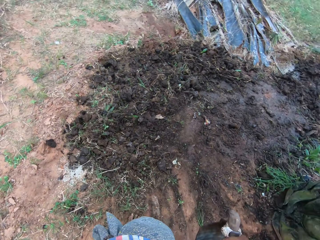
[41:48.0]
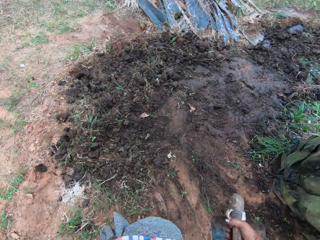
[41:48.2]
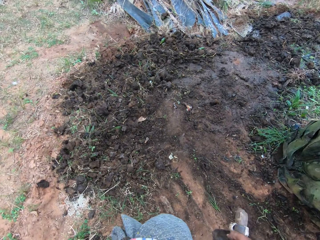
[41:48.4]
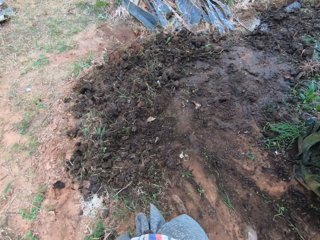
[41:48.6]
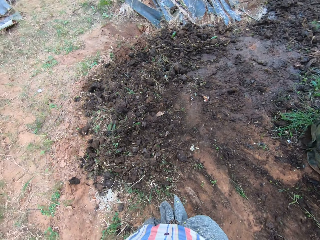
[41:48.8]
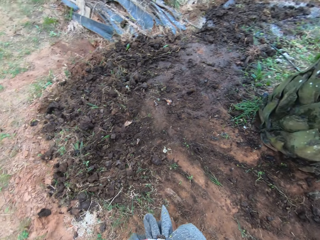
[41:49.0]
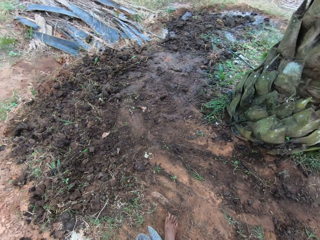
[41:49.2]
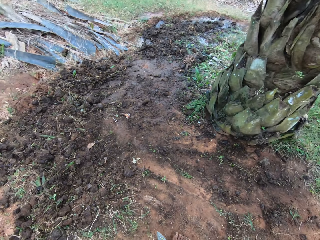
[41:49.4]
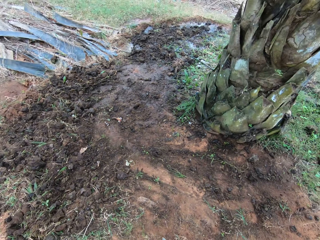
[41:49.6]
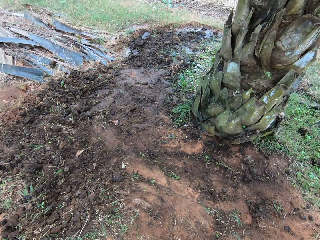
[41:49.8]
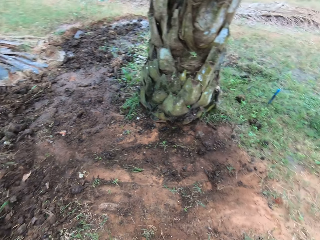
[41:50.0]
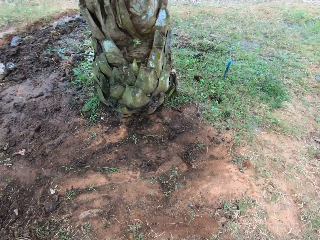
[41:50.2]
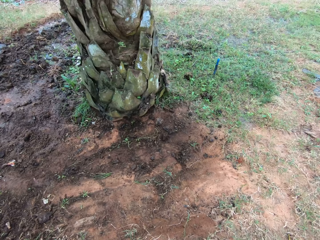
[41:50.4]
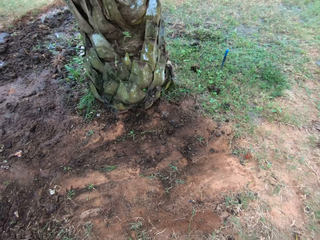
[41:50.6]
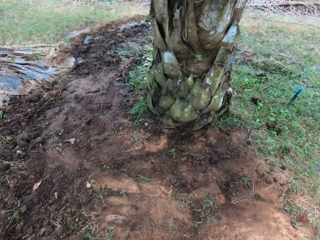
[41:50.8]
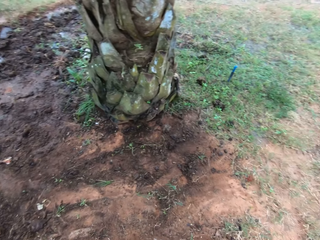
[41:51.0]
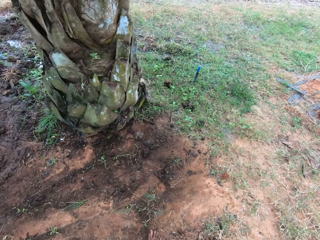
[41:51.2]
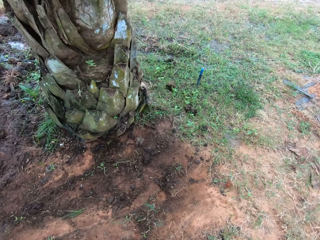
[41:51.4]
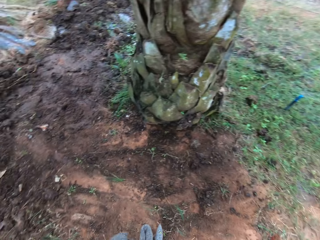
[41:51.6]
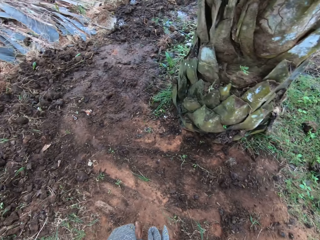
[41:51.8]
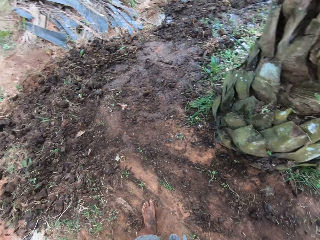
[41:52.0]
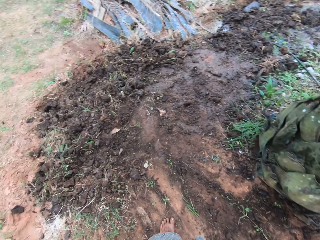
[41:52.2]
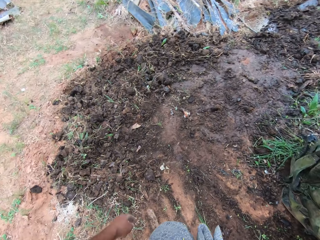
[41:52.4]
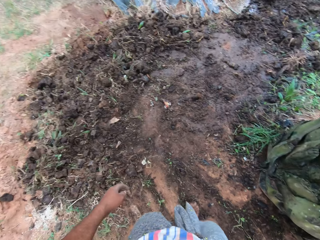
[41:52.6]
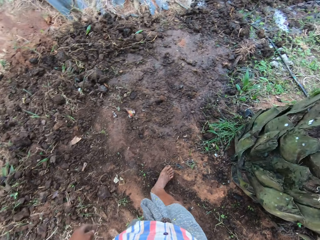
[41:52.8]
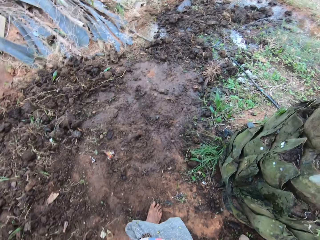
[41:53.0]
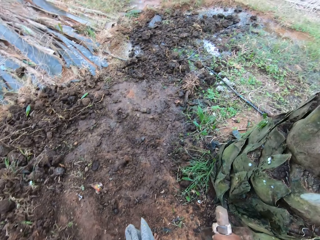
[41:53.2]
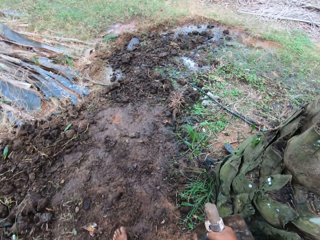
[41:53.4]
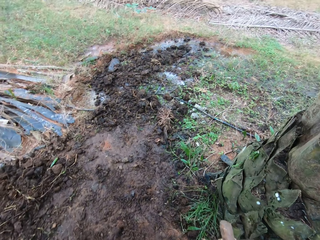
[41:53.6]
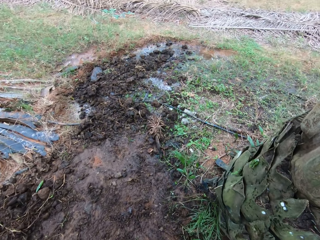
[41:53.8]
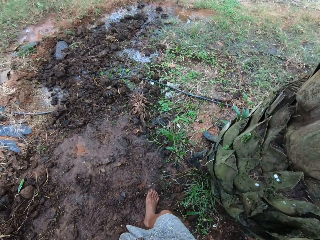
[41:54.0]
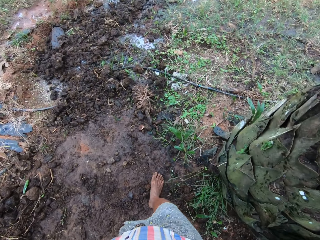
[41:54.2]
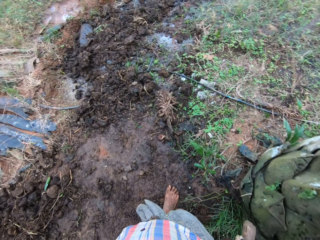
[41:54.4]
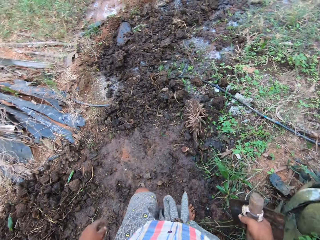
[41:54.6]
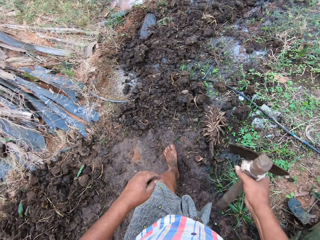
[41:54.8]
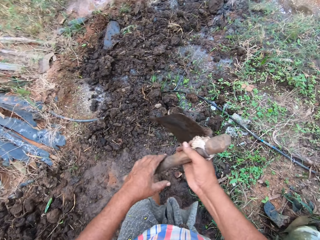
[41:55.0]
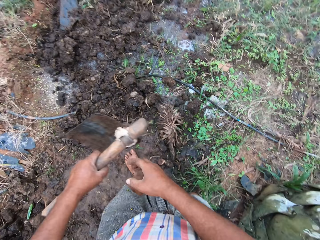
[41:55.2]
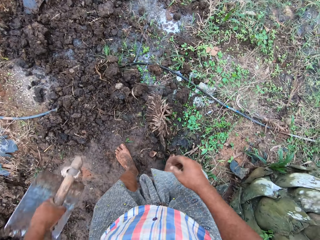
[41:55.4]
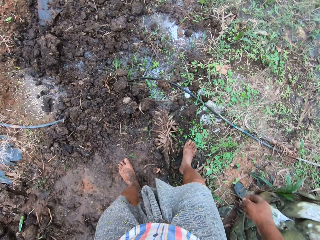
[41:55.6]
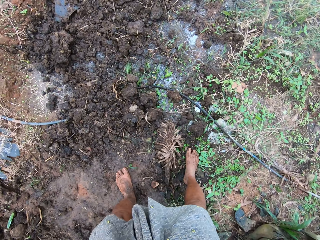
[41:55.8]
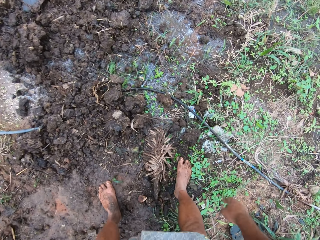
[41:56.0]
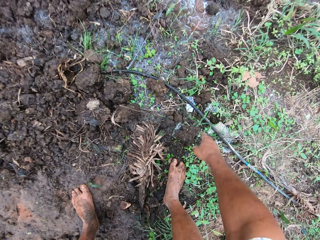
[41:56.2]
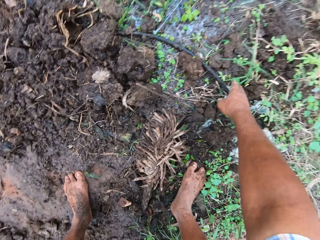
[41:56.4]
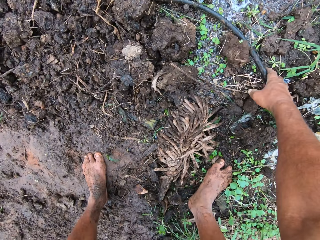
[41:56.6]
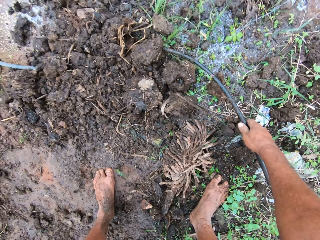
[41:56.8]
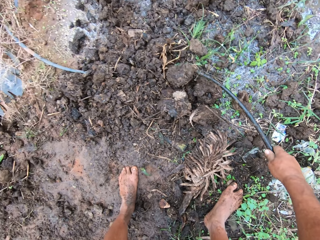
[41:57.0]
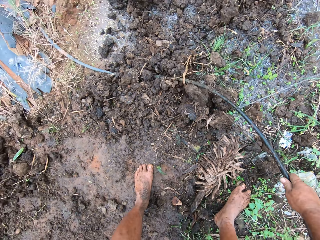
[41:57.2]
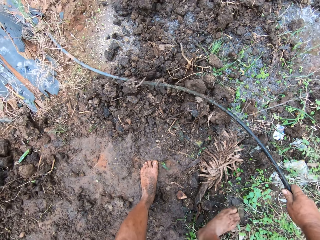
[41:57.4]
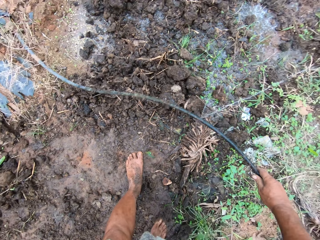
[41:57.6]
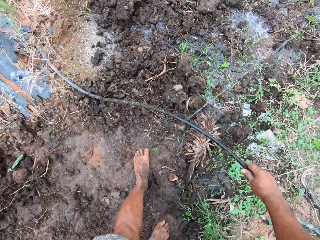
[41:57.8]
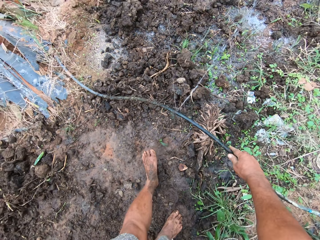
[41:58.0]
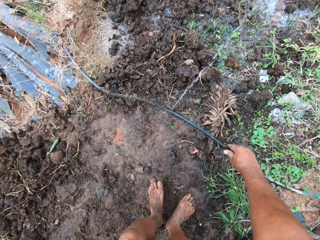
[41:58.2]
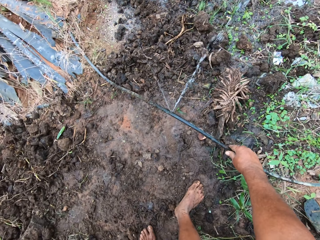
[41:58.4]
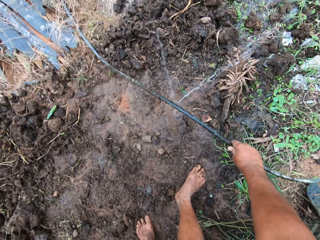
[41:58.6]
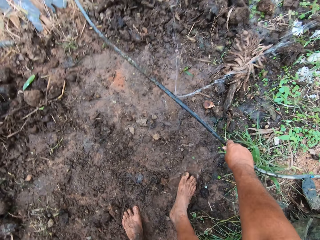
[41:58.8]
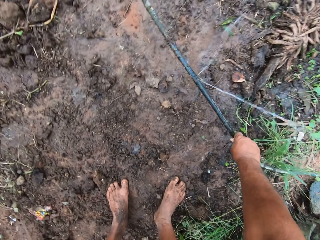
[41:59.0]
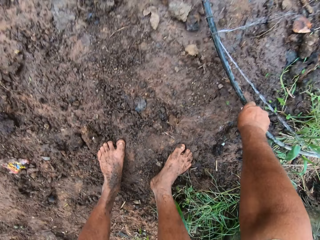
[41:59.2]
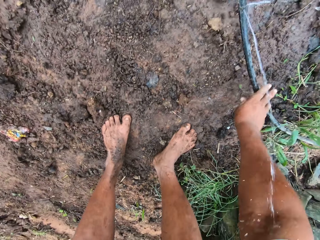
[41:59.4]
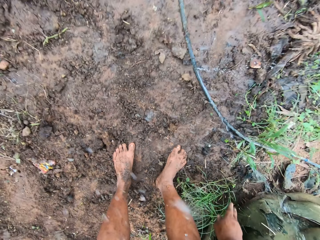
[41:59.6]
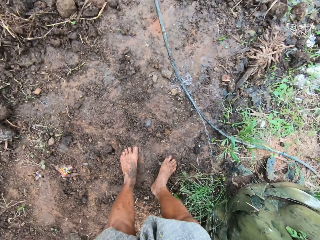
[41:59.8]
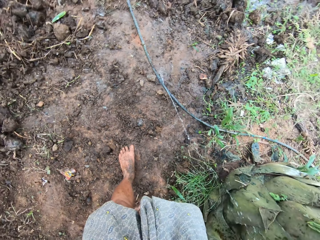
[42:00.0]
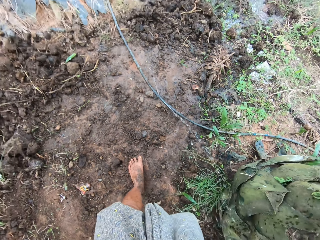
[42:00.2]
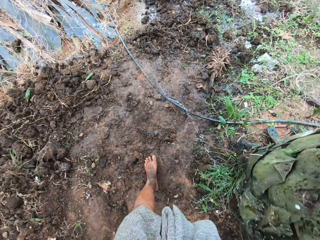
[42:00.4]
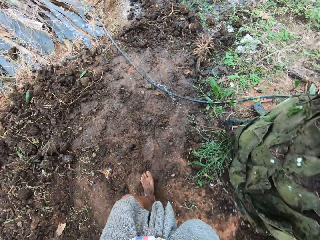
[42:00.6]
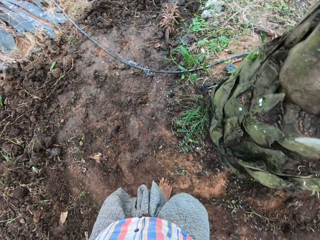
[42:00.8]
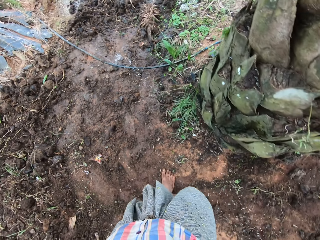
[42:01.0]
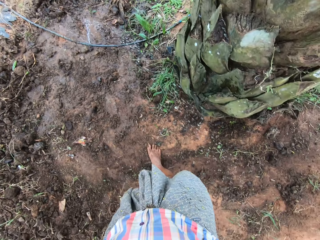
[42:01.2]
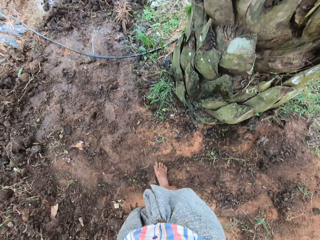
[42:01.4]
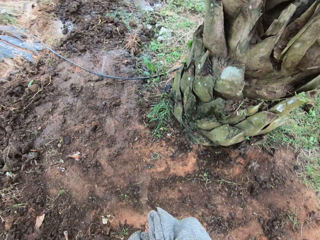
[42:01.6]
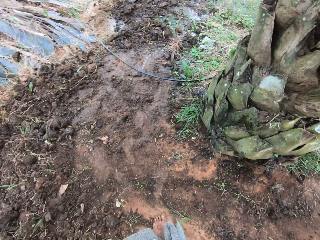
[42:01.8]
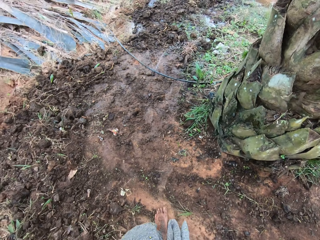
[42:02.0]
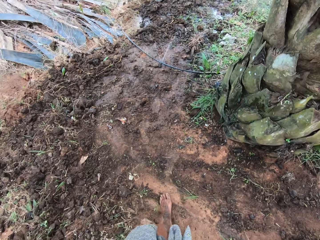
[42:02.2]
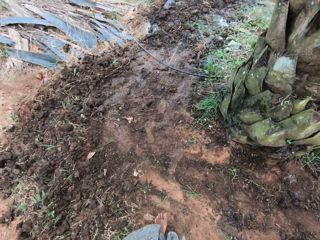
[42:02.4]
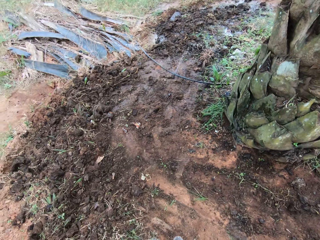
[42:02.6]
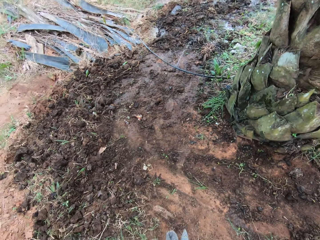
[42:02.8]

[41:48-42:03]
The camera wearer moves the hoe to his left hand. He picks up a hose from the ground and holds the hose with his right hand. He waters the garden. He drops the hose on the ground. He moves steps backward.

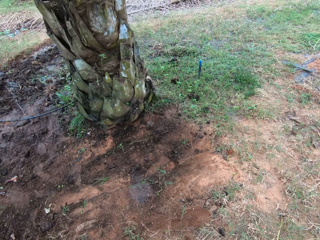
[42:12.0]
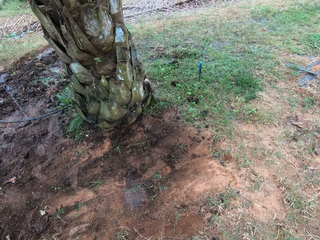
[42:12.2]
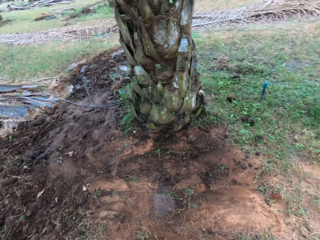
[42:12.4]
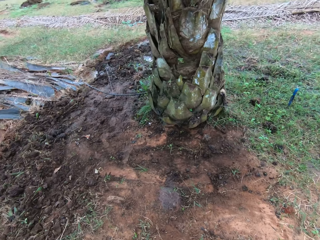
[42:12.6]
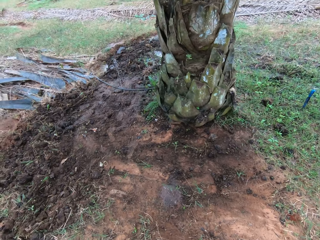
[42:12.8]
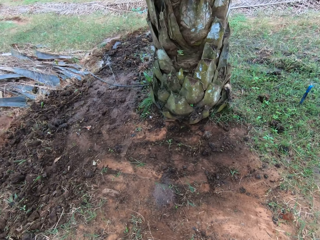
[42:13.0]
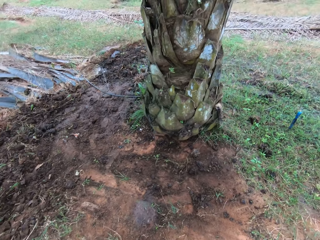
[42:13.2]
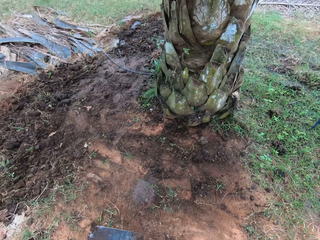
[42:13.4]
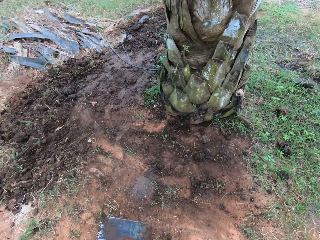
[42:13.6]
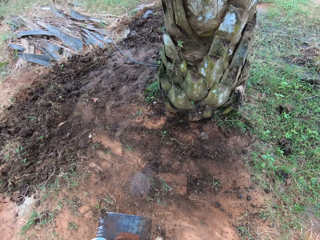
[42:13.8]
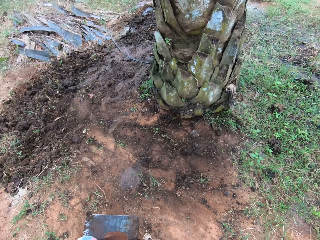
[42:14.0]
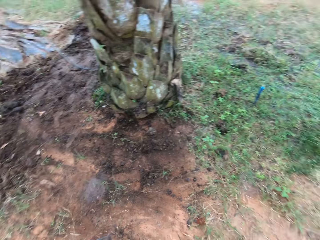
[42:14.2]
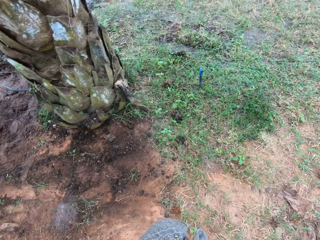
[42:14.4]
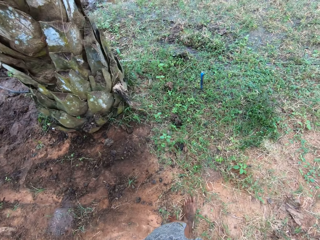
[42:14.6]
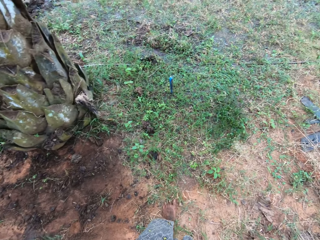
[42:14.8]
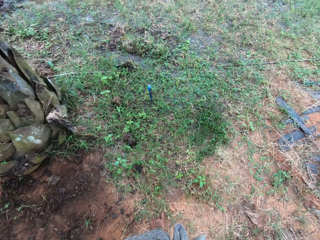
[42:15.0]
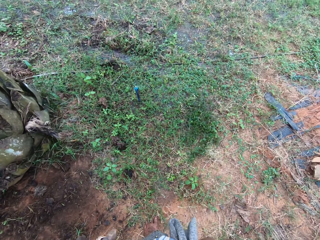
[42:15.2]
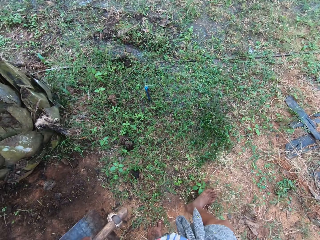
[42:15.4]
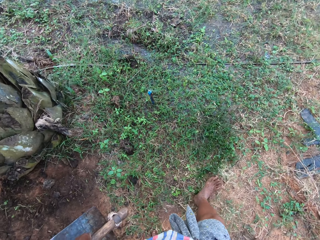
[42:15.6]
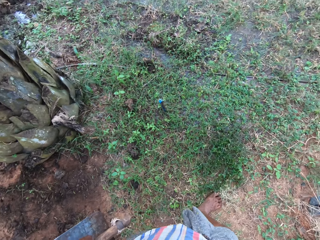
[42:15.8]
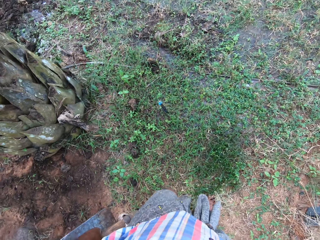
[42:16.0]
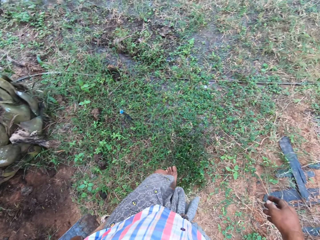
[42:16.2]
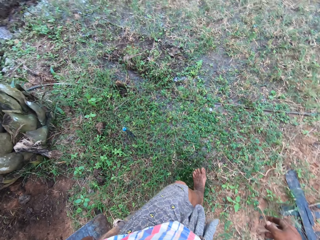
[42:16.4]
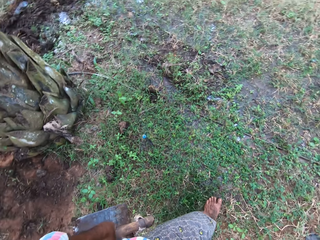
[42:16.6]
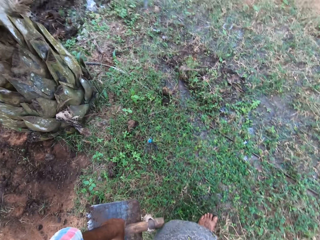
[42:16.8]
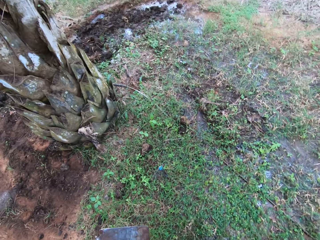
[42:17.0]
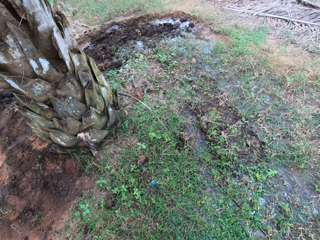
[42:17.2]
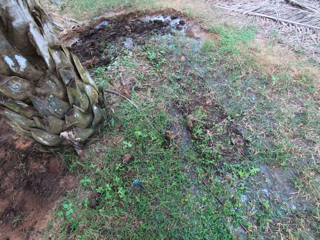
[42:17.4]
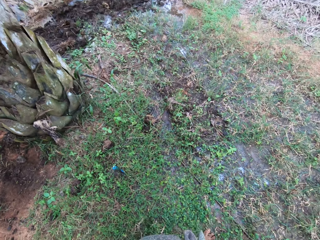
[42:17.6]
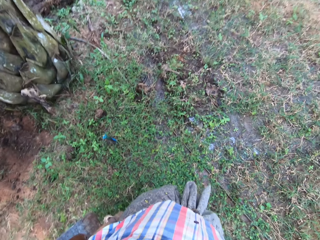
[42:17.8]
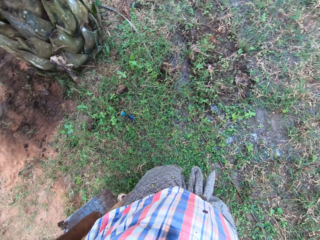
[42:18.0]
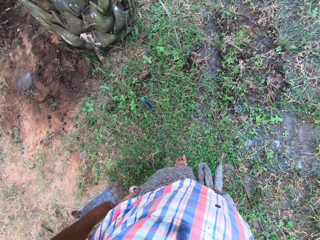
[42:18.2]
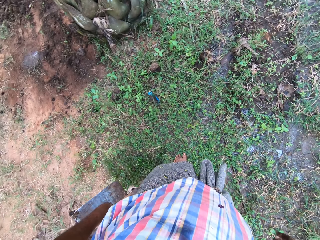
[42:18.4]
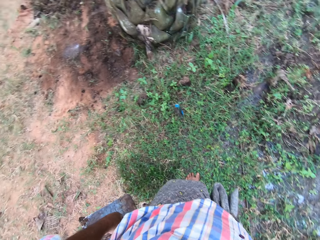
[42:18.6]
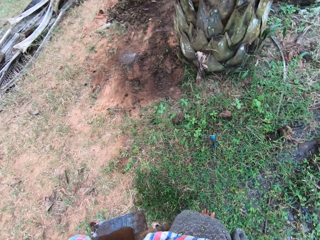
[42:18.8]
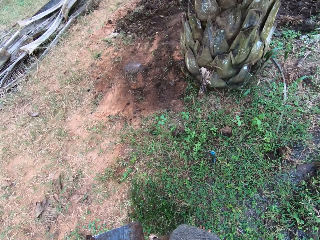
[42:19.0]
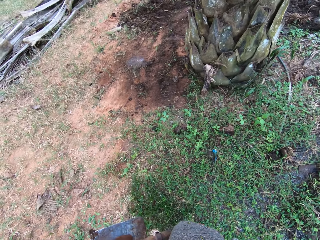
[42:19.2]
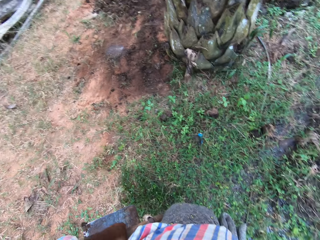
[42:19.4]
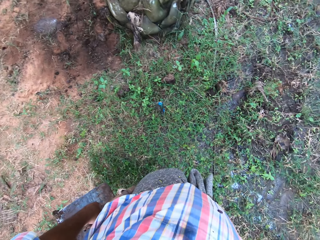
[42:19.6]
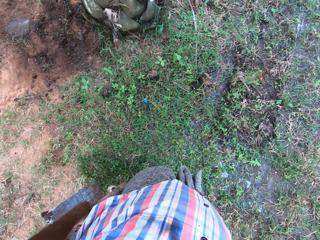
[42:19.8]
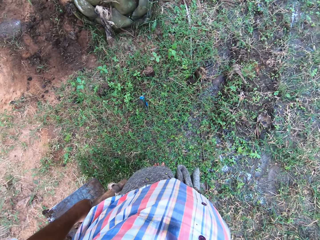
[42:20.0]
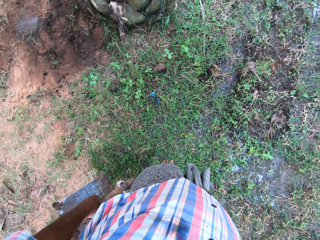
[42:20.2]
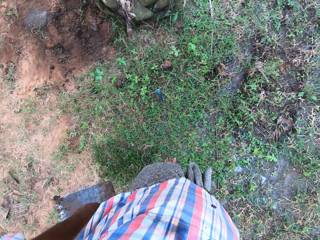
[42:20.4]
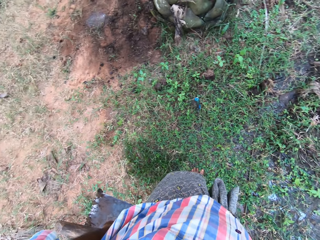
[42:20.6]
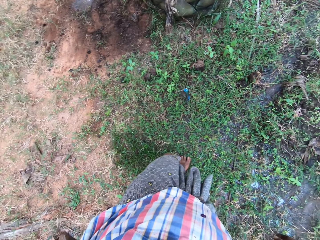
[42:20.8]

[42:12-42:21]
The camera wearer moves steps forward.
